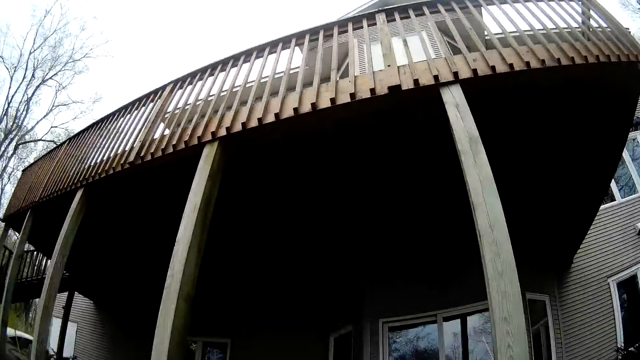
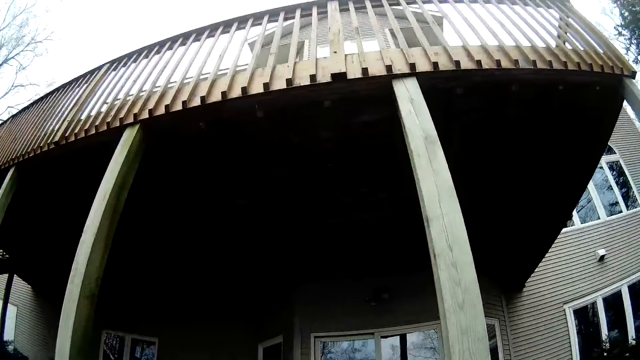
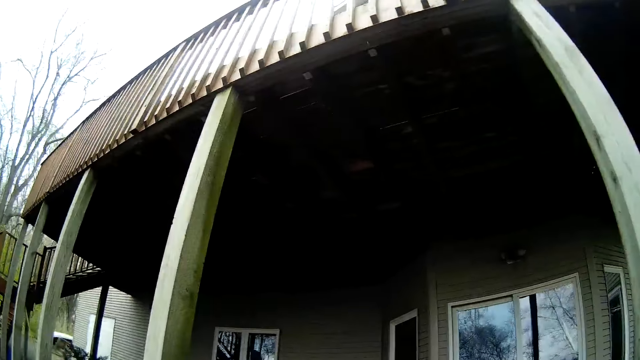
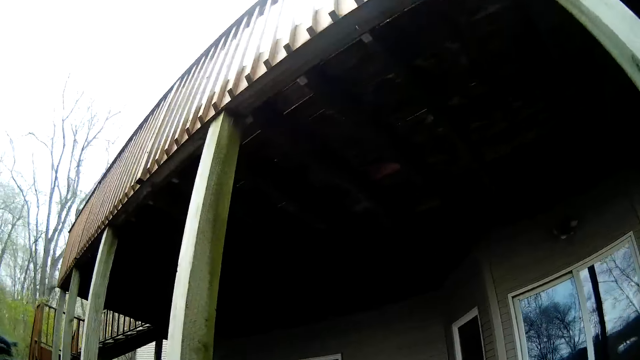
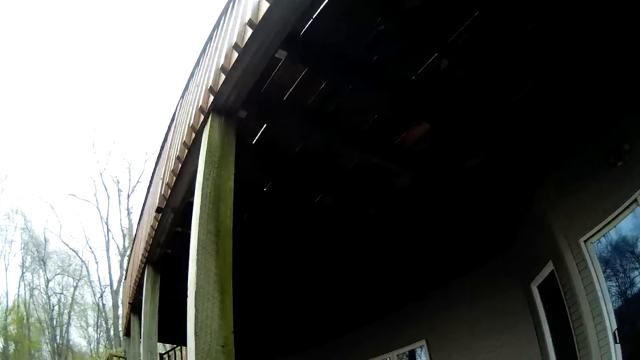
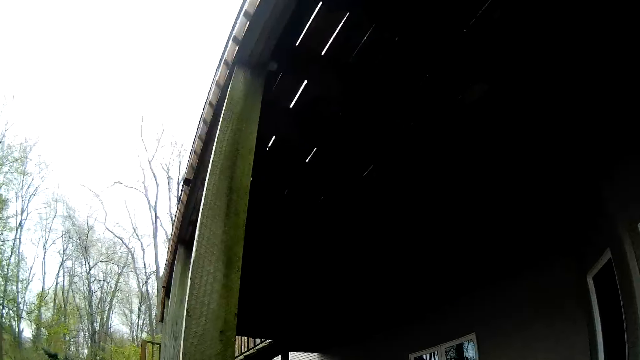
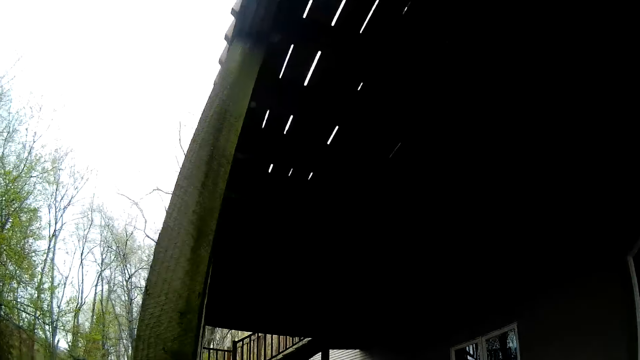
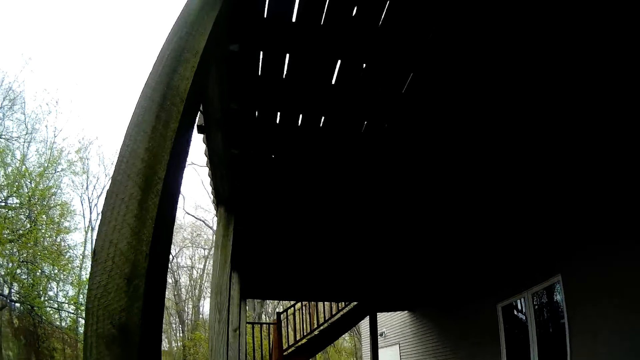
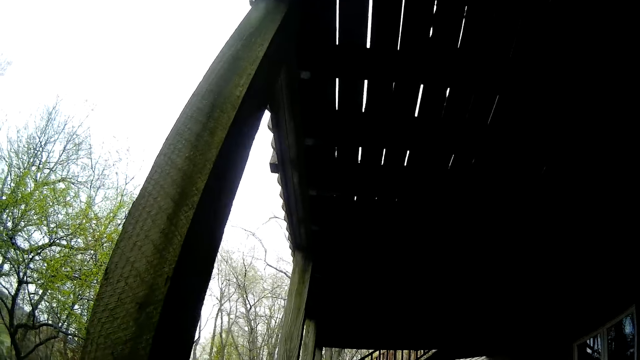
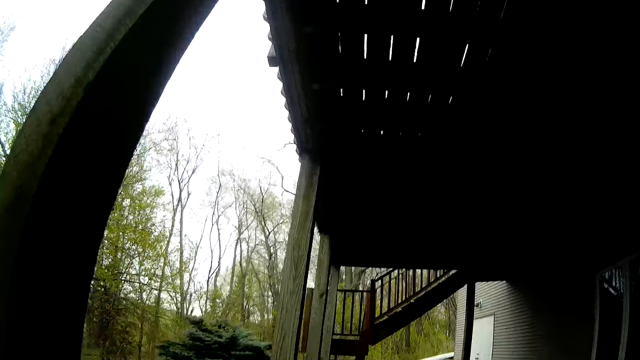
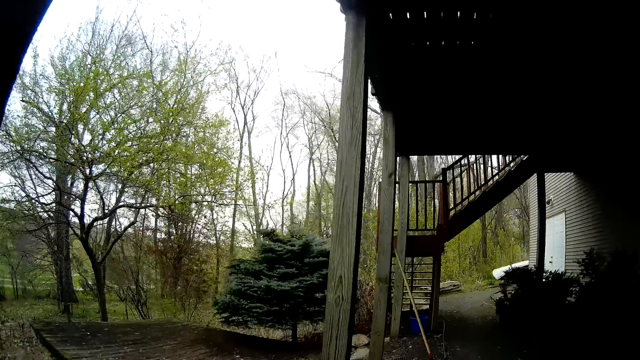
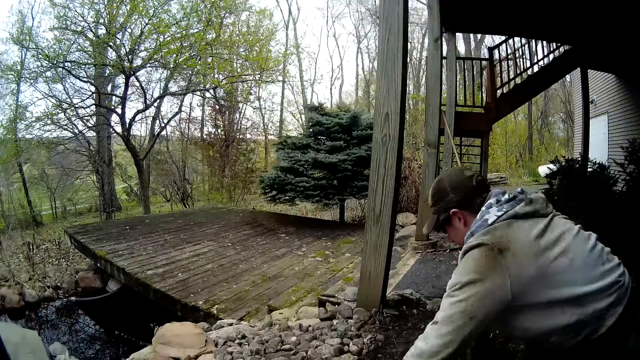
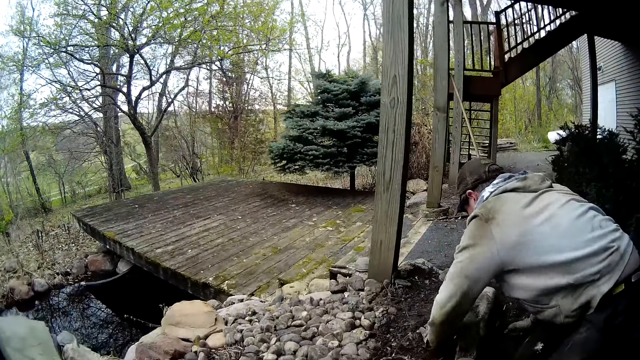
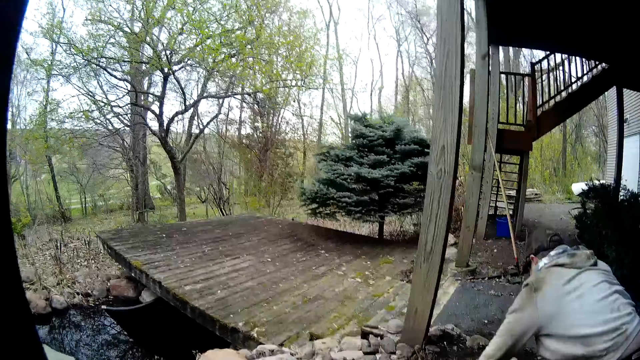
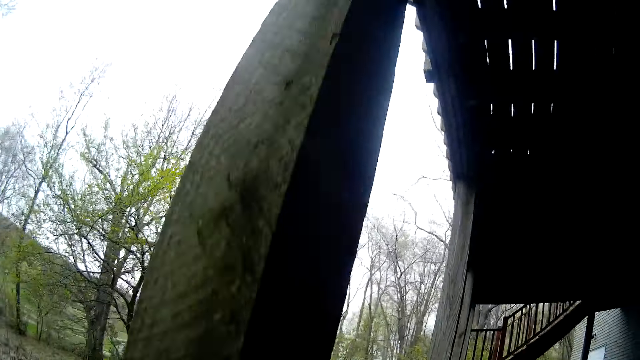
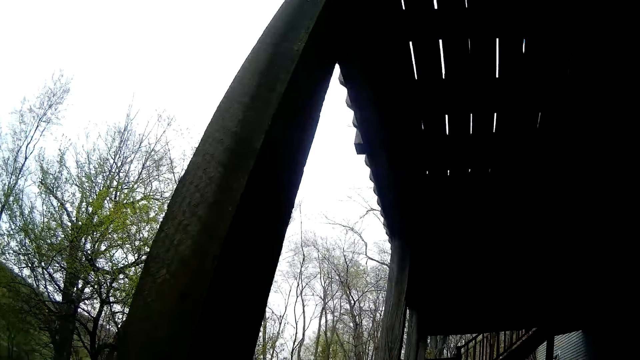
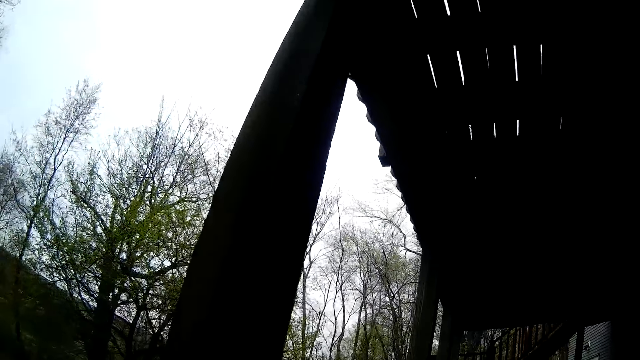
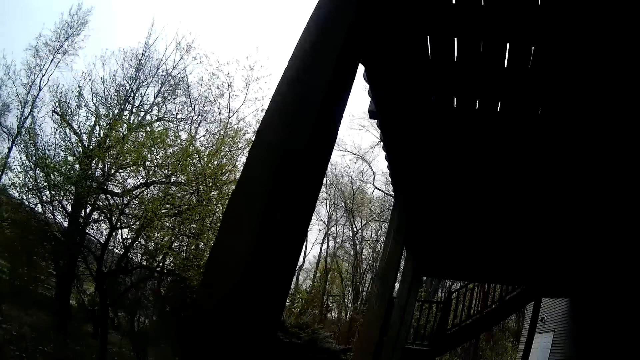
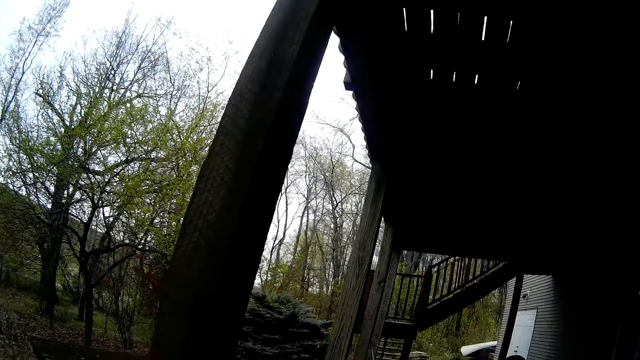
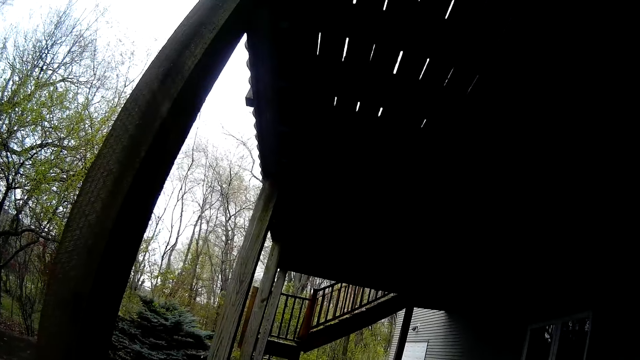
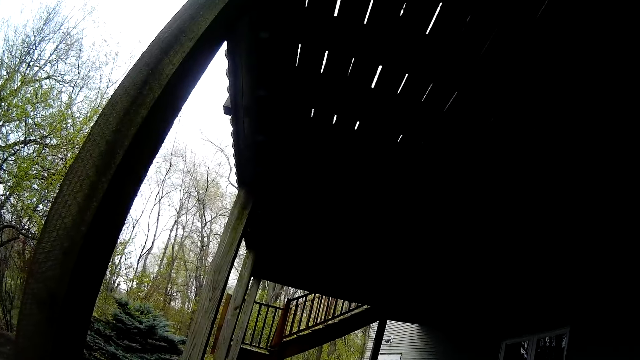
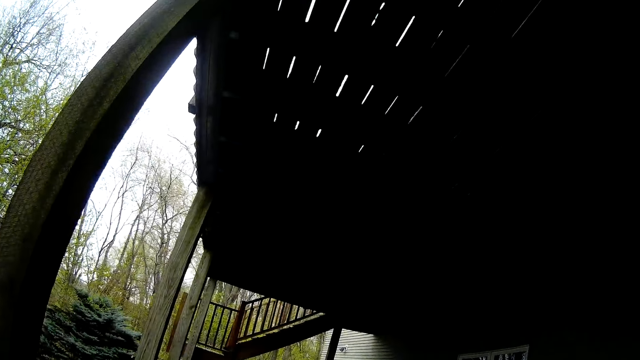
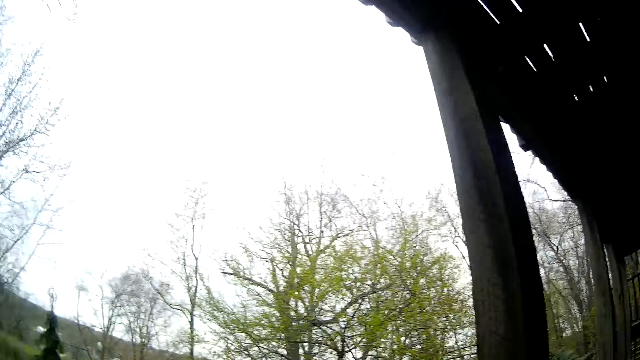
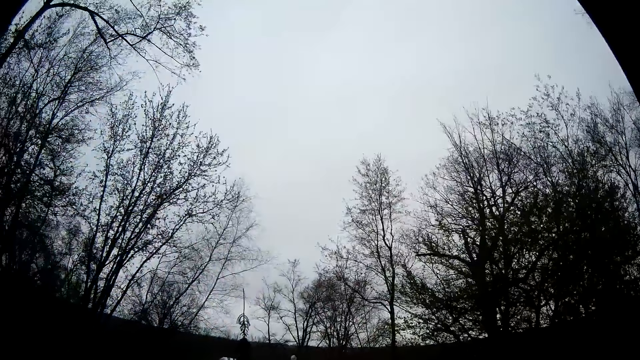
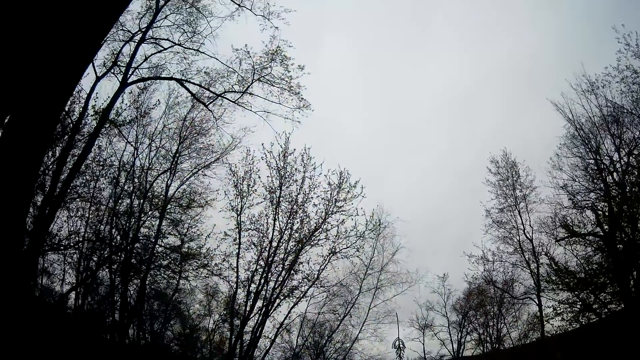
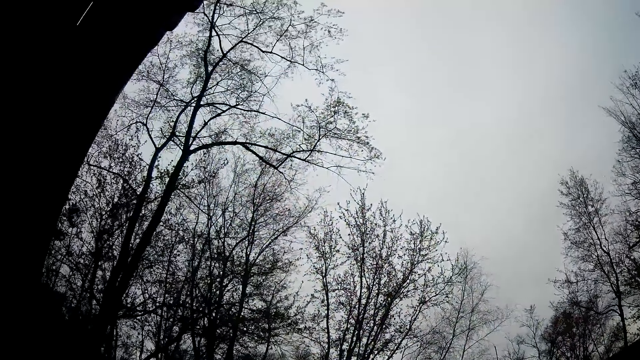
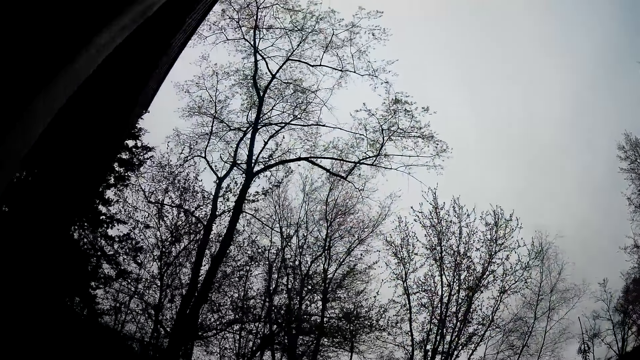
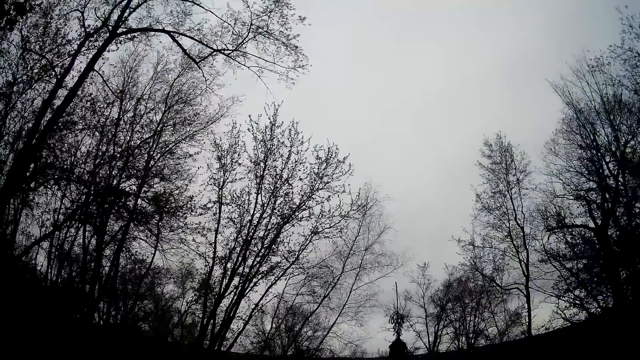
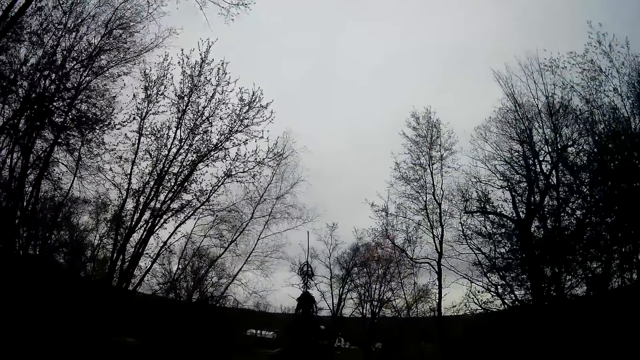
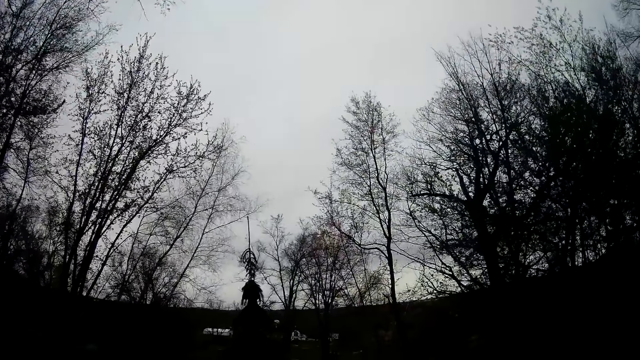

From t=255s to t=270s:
The man adjusts the rock on the floor. The camera wearer looks around. They look around again.

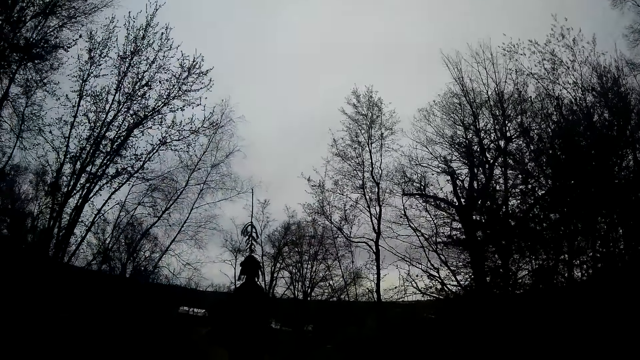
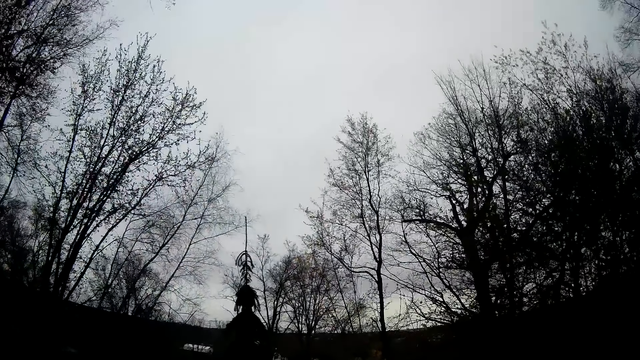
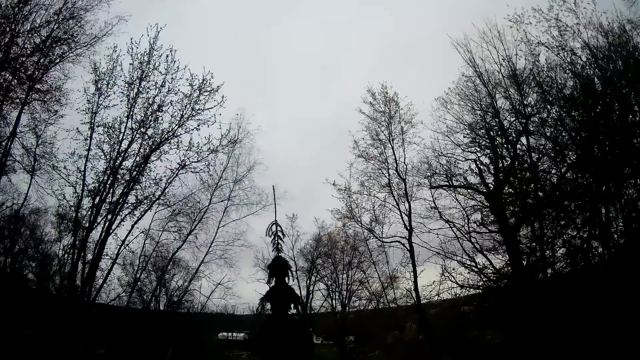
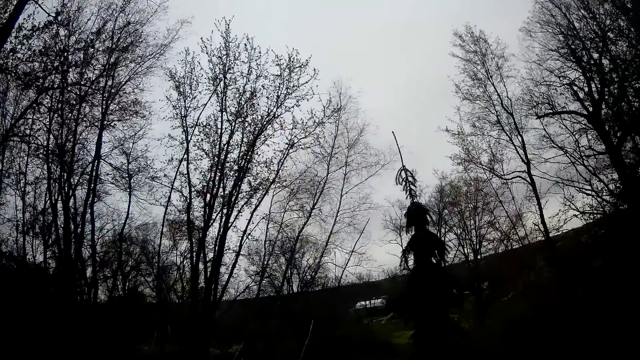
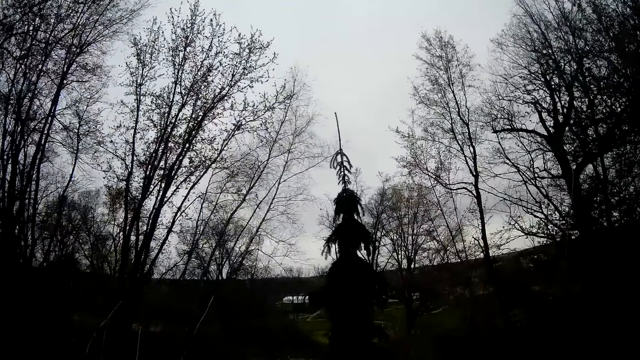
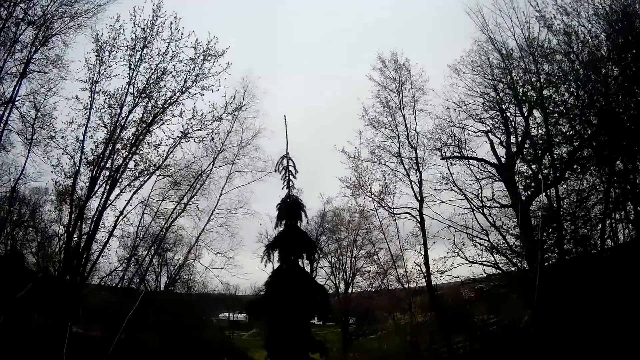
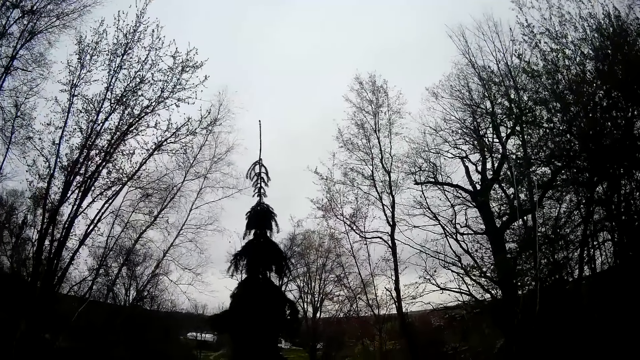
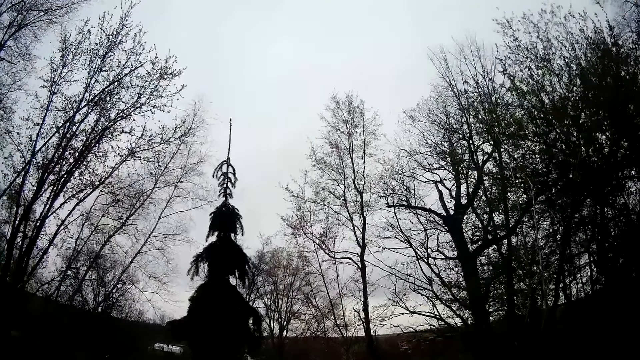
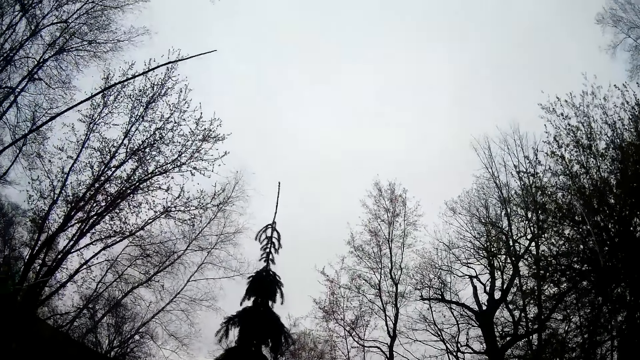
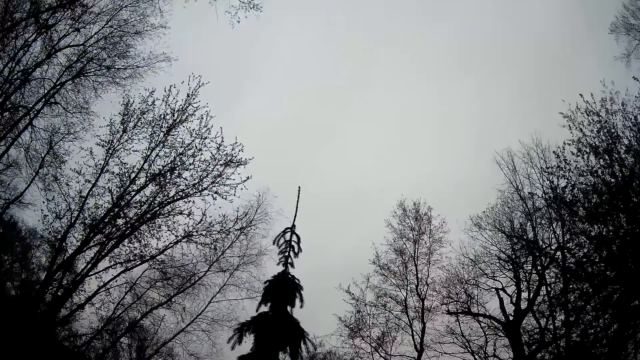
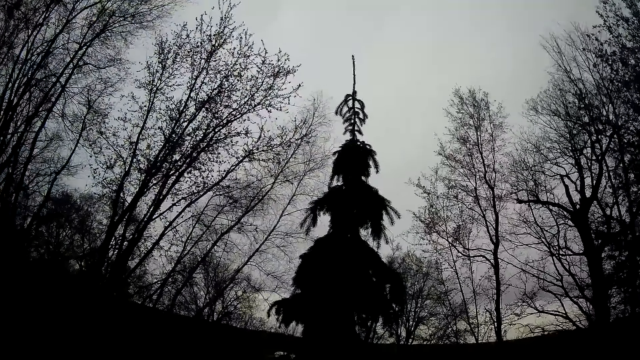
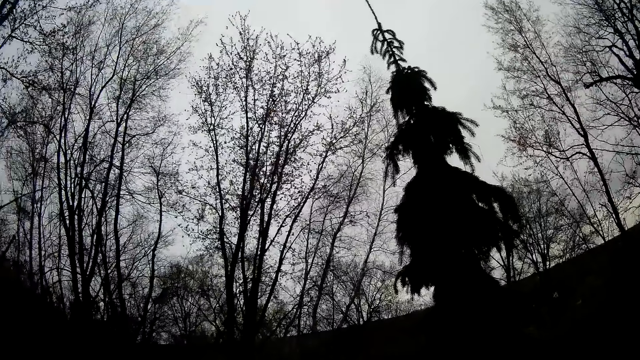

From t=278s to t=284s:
The camera wearer moves around.
